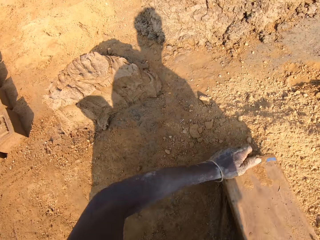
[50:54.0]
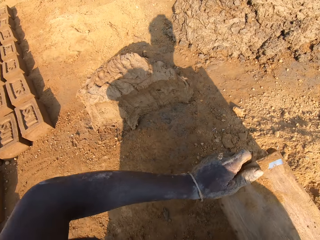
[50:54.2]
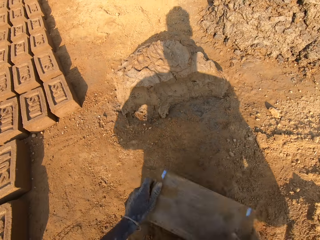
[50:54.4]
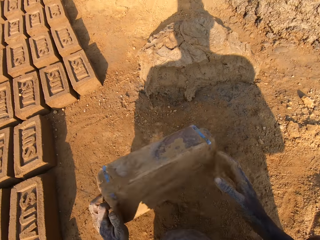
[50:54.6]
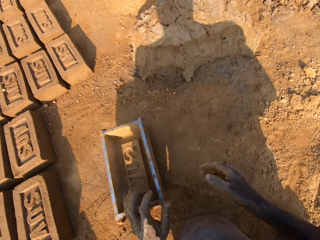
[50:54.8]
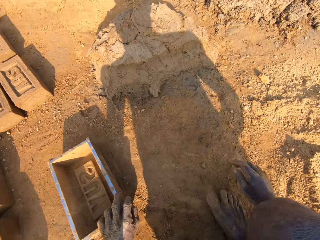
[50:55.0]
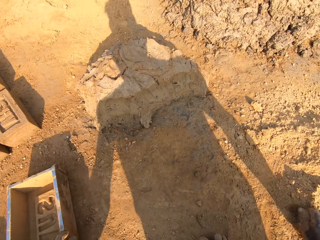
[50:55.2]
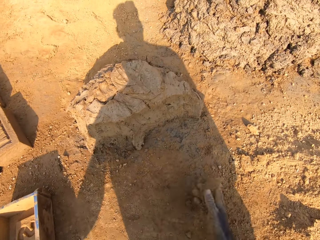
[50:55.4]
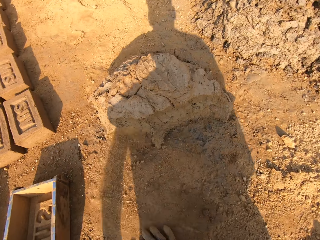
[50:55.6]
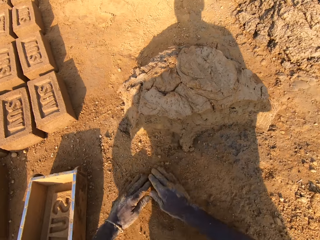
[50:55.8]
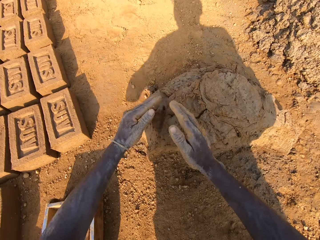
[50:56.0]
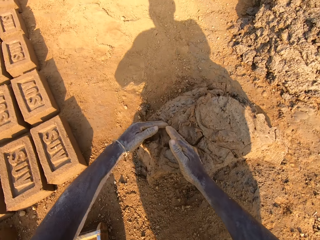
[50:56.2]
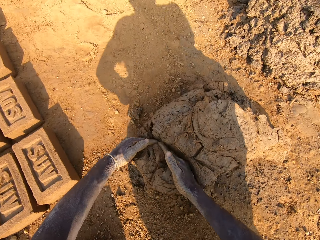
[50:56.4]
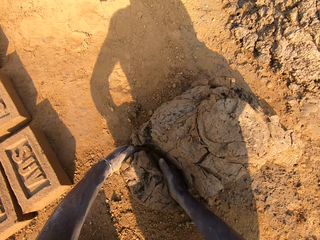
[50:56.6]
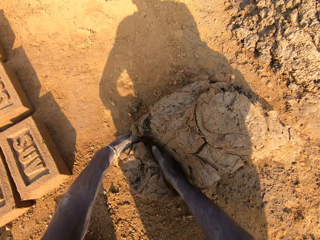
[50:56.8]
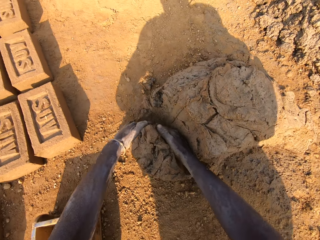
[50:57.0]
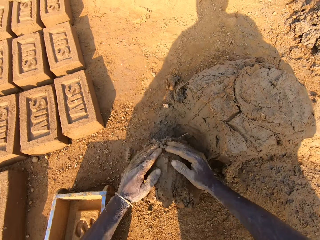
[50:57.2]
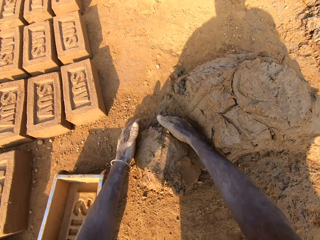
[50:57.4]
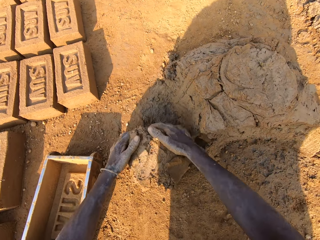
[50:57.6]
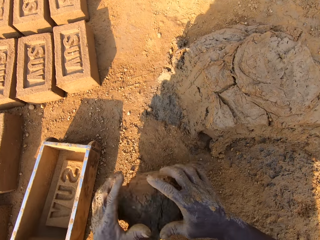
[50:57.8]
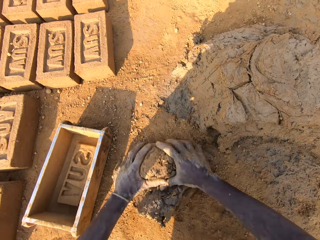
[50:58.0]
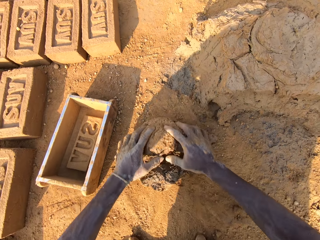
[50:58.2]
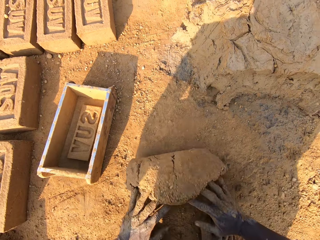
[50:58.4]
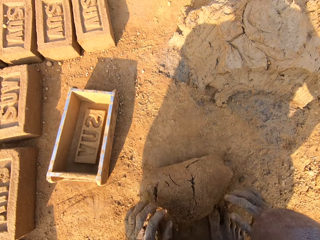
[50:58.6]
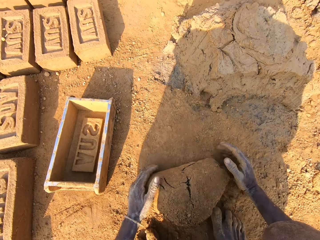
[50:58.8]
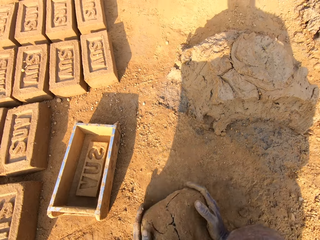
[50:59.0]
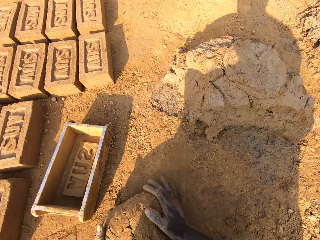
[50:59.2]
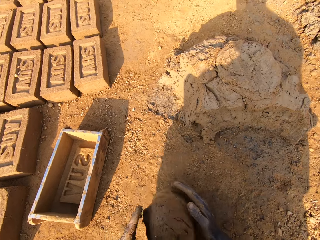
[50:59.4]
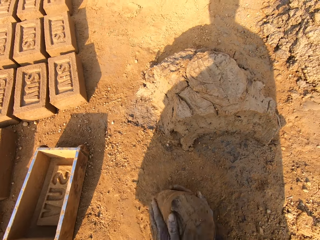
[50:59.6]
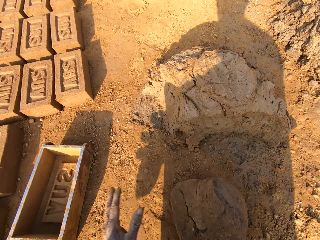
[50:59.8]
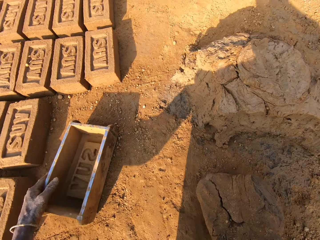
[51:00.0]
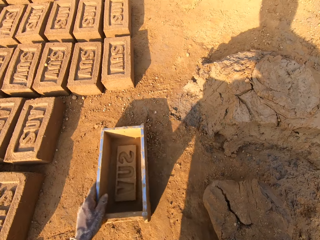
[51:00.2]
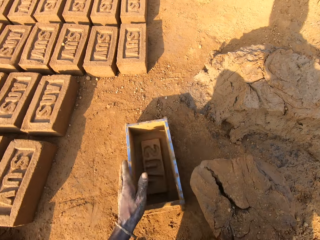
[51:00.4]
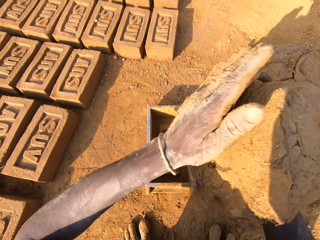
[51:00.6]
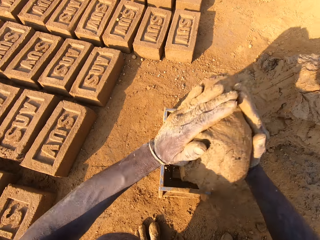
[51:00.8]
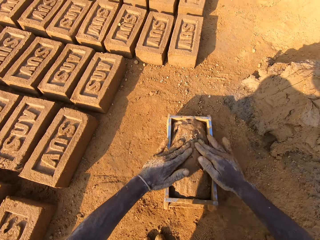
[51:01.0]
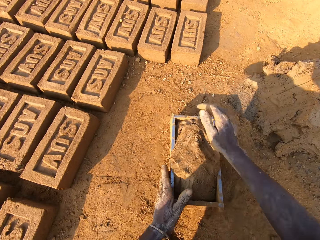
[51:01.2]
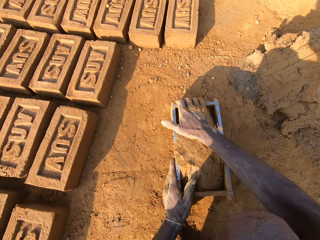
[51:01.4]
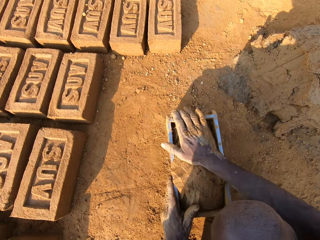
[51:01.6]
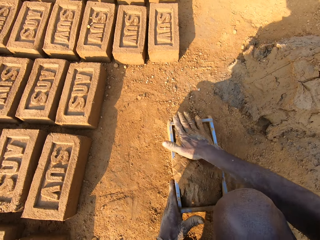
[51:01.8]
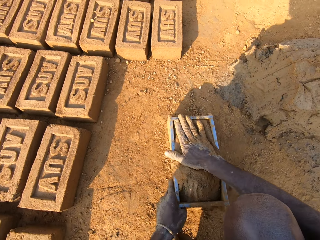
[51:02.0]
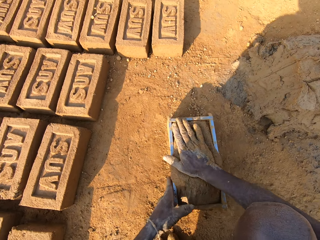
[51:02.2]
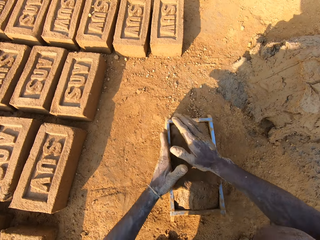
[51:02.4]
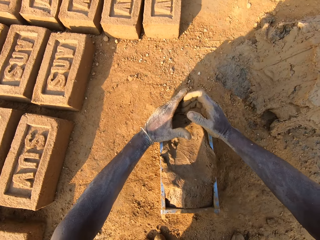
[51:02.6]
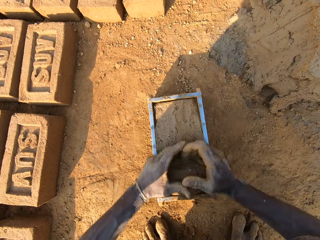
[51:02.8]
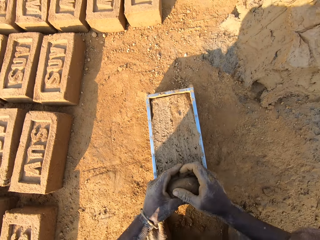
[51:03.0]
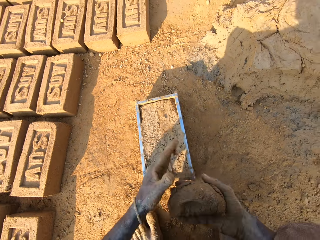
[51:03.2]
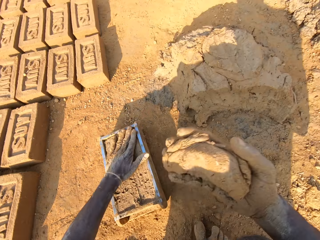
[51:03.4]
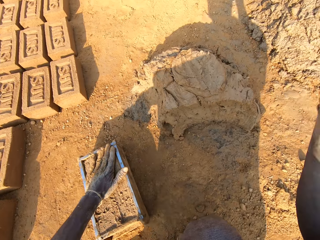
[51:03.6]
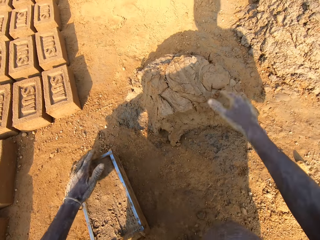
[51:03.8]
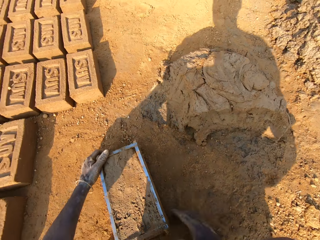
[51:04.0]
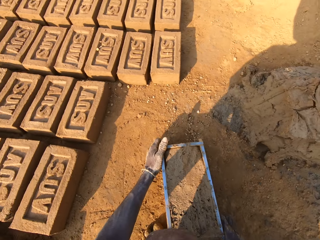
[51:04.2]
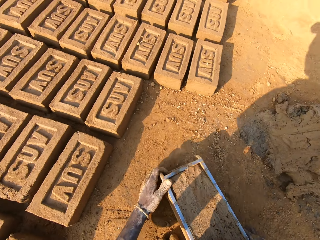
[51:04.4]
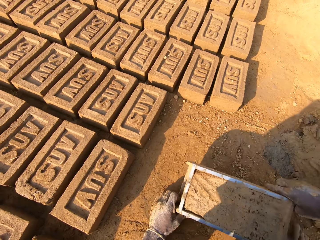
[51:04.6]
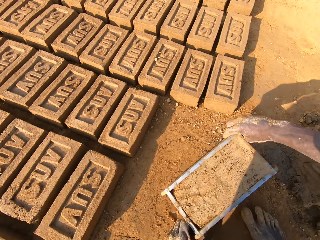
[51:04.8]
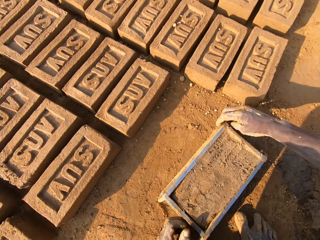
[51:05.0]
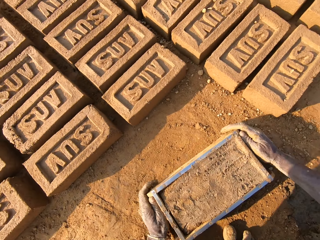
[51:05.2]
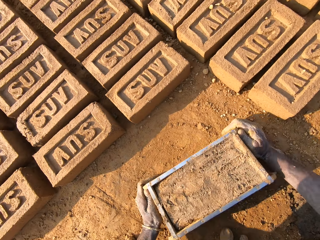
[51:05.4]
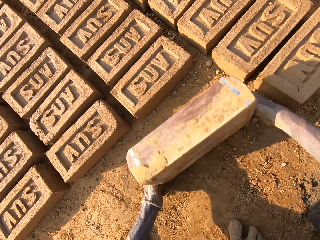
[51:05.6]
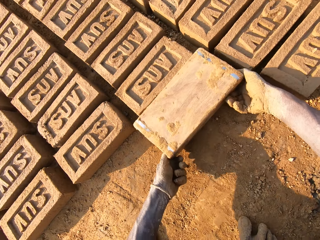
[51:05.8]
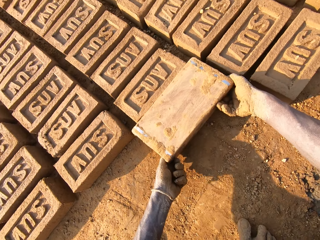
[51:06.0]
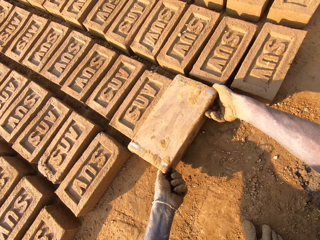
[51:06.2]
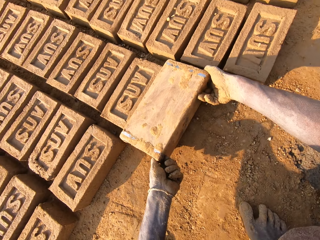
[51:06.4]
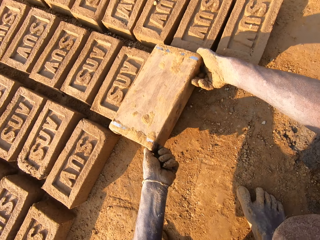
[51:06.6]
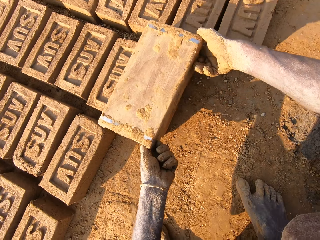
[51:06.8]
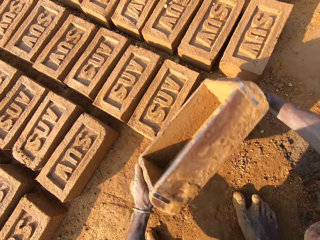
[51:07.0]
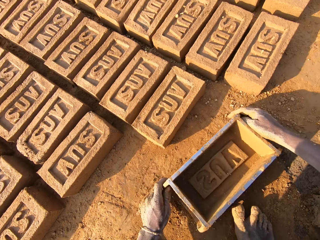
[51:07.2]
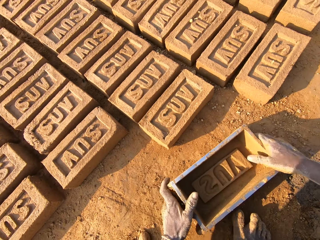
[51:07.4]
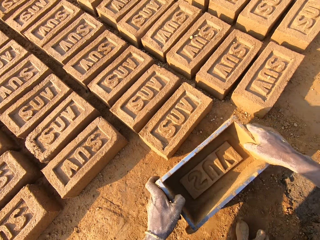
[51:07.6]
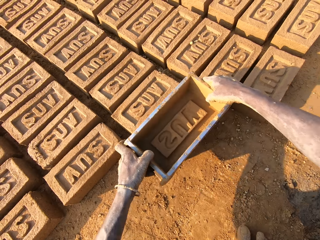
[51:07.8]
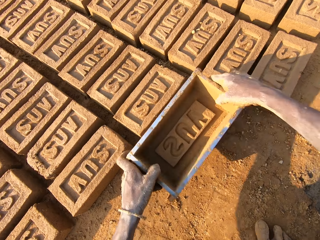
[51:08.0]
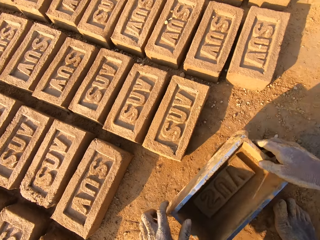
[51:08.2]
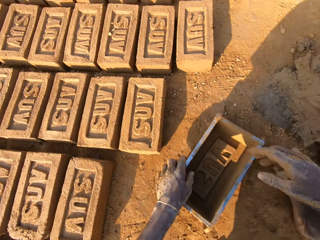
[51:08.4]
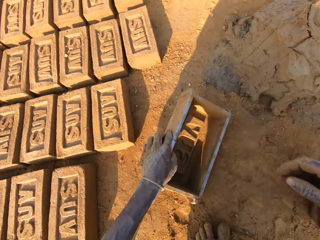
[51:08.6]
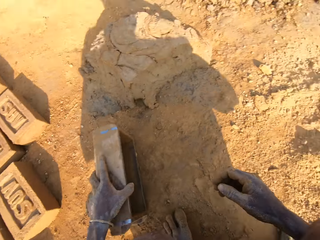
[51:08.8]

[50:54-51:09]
The camera wearer puts clay in the brick mould. He empties the clay to the ground and drops the brick mould on the ground. He rubs his hands on the clay. He scoops mortar or mud from a pile of mortar on the ground with his hands. He molds the mud with his hands. He mixes the scooped mortar with the clay. He picks up the brick mould on the ground. He slams the mortar into the brick mould. He scoops excess out of it. He throws the excess mortar on the pile of mortar. He picks up the brick mould from the ground. He makes a brick with the brick mould. He empties the brick to the ground. He drops the brick mould on the ground. He picks up the brick mould from the ground.

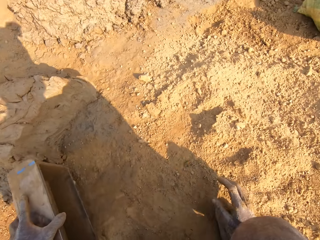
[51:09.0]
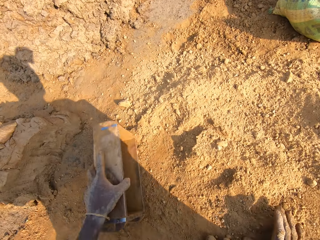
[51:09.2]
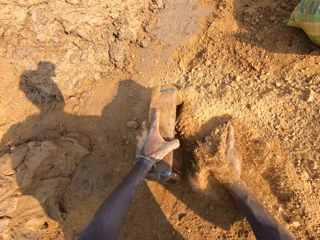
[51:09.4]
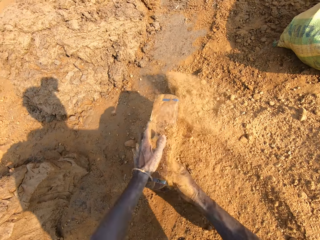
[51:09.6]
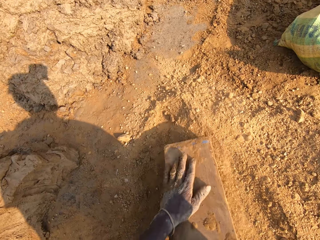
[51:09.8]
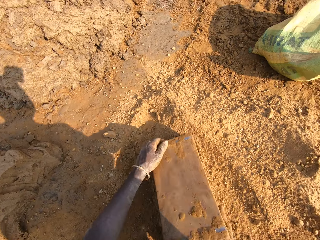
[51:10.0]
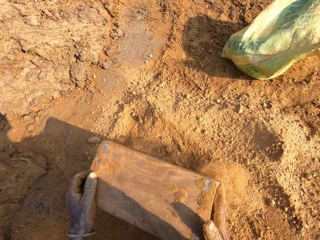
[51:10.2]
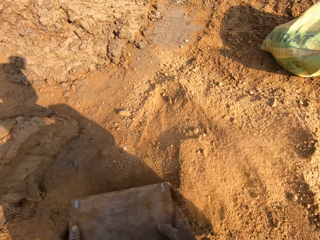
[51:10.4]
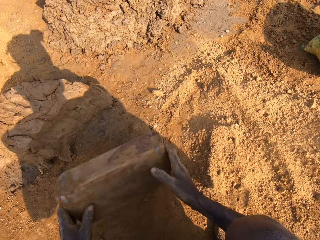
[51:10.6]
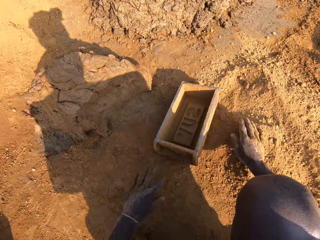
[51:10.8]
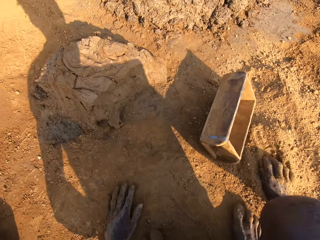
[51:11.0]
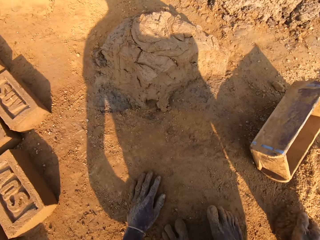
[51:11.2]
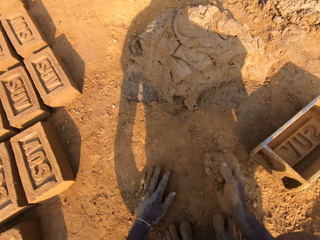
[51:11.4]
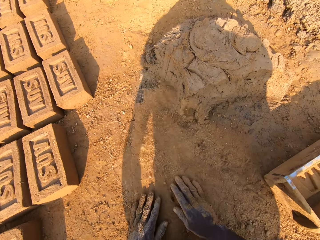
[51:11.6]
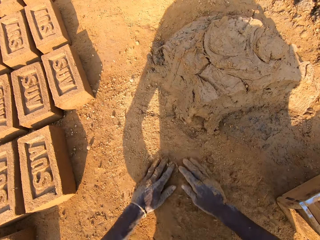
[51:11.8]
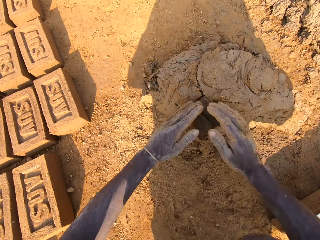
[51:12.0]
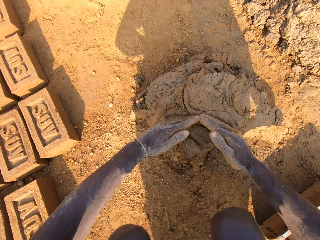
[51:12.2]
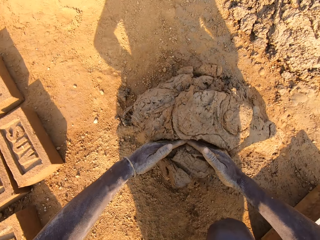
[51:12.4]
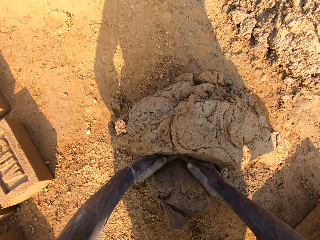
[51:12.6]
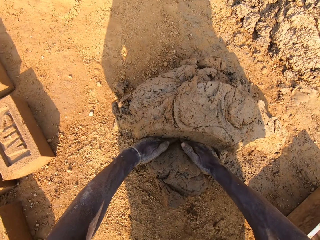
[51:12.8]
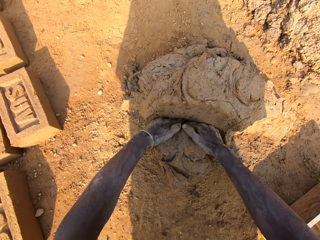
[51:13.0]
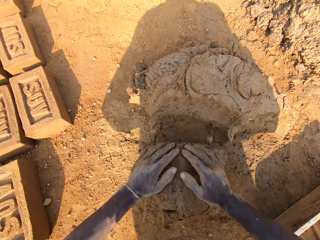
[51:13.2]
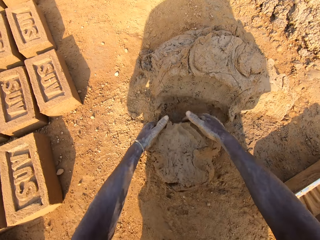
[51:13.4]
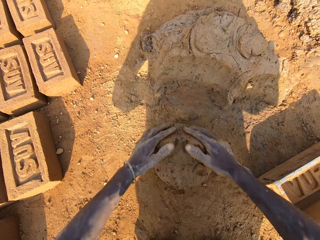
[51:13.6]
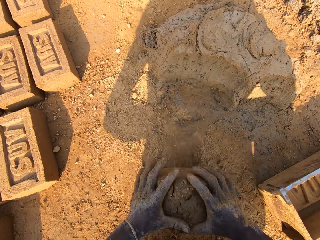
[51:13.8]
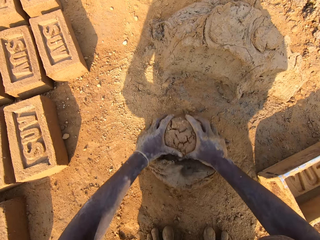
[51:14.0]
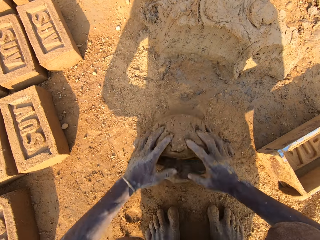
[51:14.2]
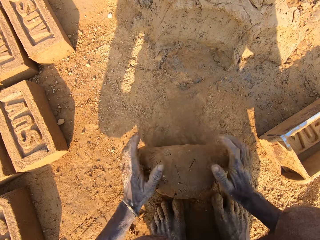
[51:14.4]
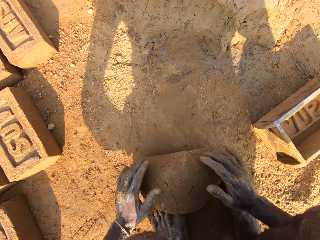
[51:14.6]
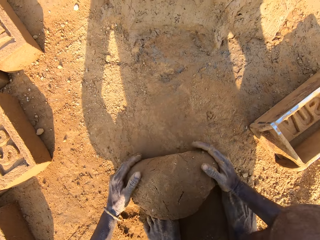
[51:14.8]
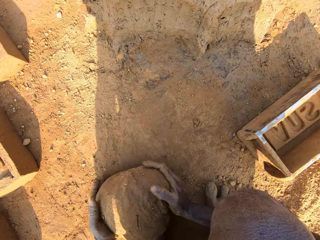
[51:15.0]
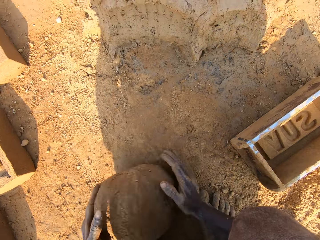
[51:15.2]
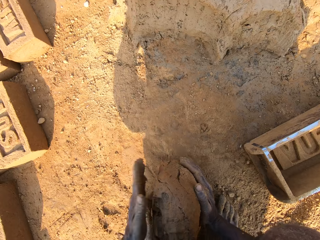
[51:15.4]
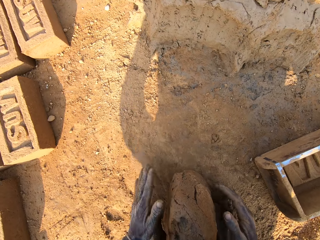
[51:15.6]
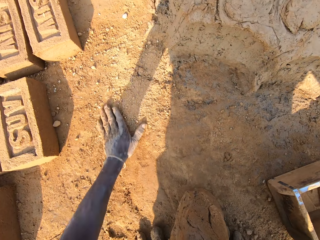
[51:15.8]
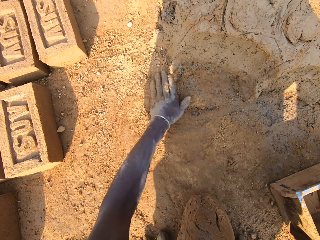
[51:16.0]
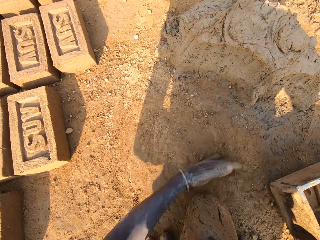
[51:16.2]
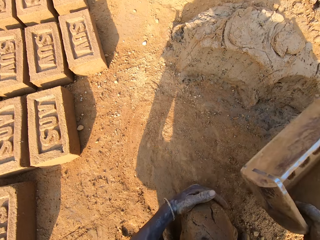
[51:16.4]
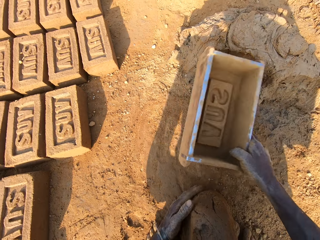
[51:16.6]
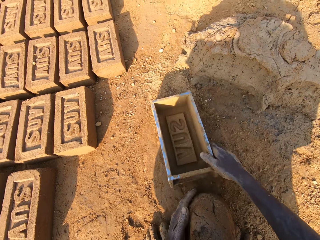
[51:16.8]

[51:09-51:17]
The camera wearer puts clay in the brick mould. He empties the clay to the ground and drops the brick mould on the ground. He rubs his hands on the clay. He scoops mortar or mud from a pile of mortar on the ground with his hands. He molds the mud with his hands. He mixes the scooped mortar with the clay. He picks up the brick mould on the ground.
